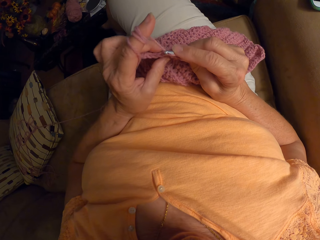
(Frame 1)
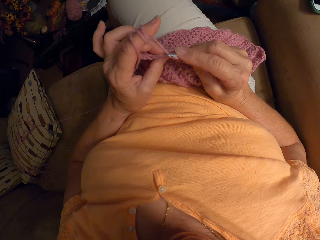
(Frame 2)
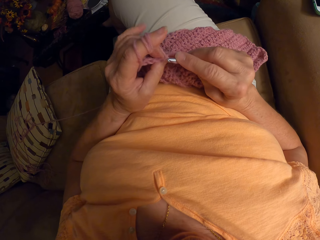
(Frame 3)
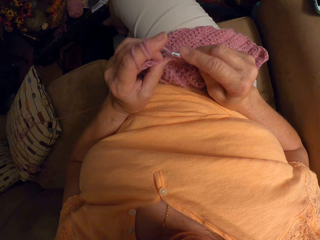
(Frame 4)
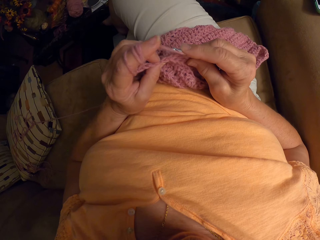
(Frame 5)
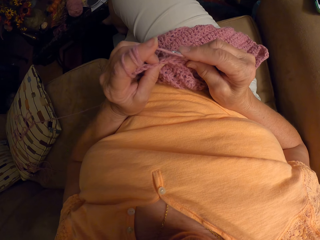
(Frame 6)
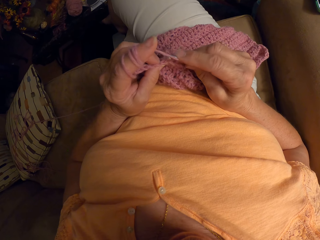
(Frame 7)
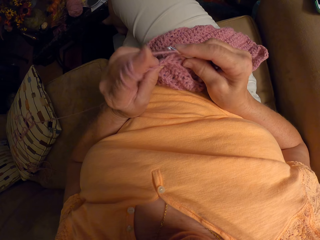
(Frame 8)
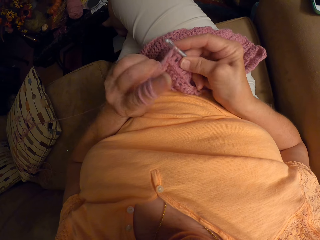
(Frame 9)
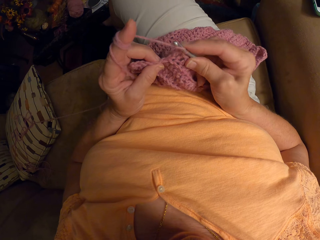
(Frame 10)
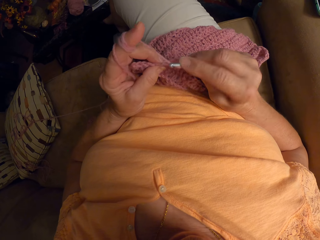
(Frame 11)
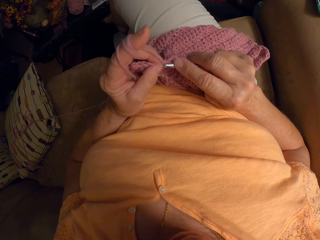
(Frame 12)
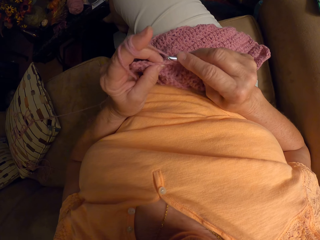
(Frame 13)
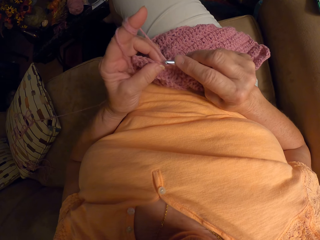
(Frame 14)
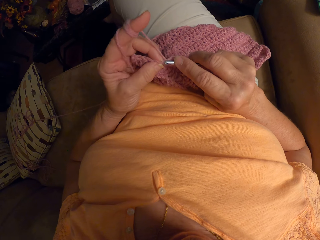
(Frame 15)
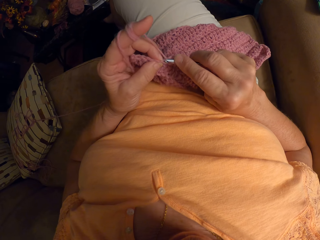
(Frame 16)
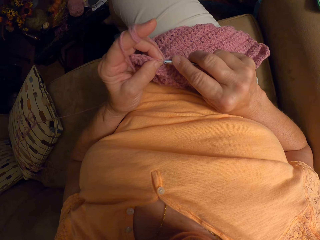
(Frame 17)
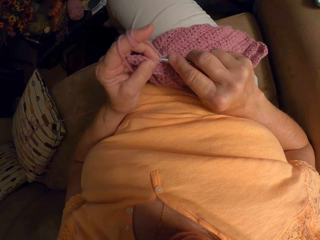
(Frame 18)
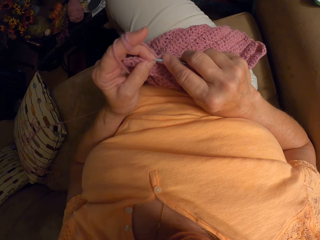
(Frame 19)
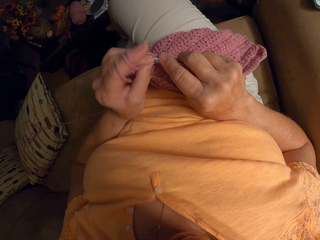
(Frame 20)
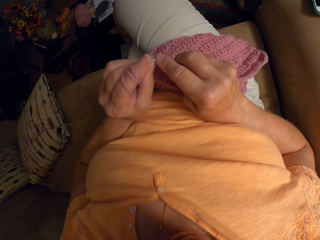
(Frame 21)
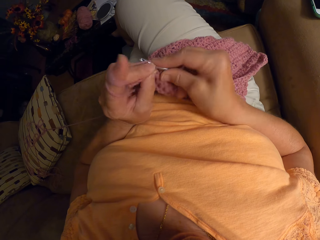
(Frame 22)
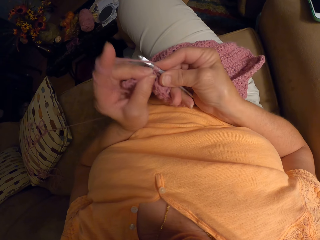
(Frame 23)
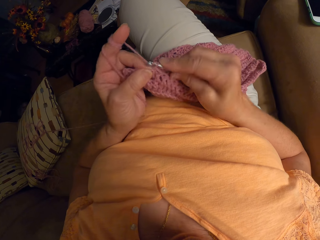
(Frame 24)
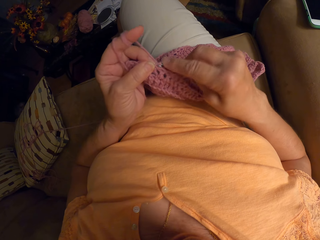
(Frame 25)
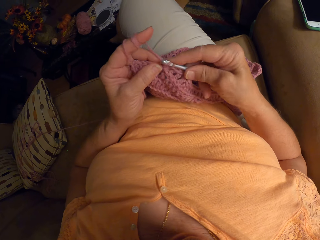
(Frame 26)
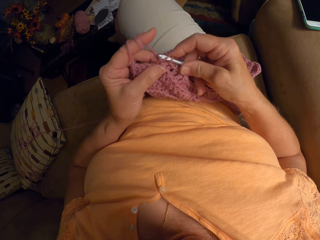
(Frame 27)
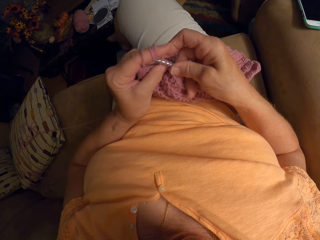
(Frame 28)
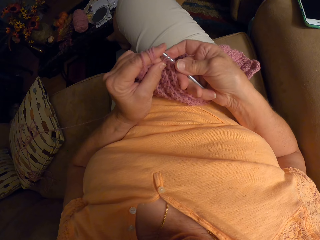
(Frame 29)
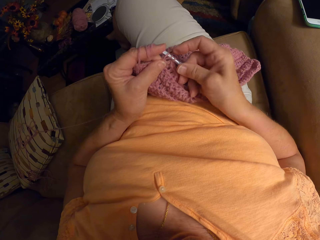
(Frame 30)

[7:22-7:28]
The camera wearer continues crocheting with the yarn.

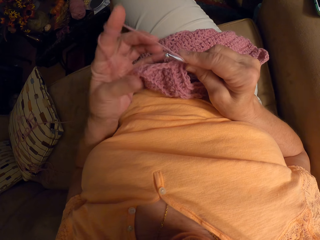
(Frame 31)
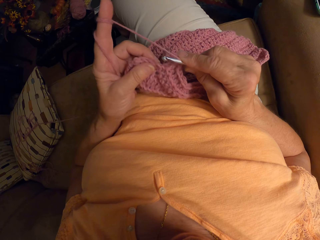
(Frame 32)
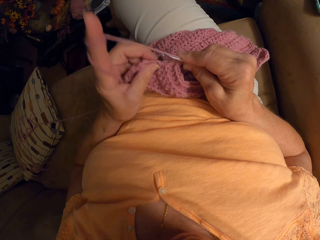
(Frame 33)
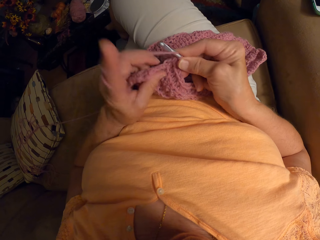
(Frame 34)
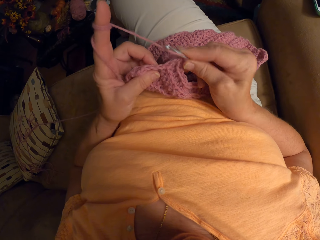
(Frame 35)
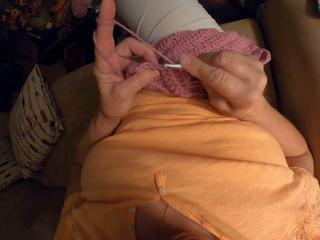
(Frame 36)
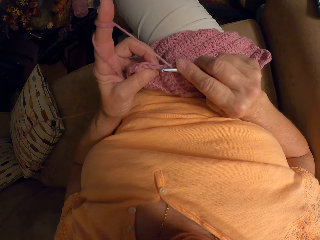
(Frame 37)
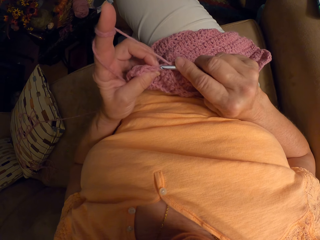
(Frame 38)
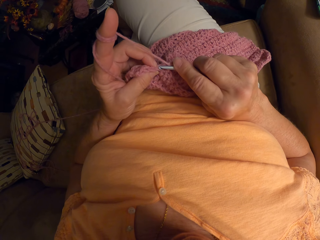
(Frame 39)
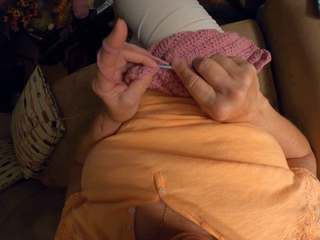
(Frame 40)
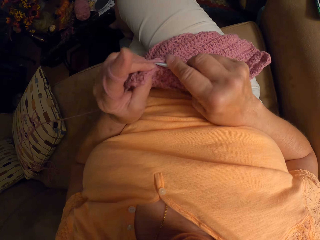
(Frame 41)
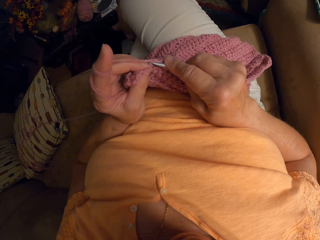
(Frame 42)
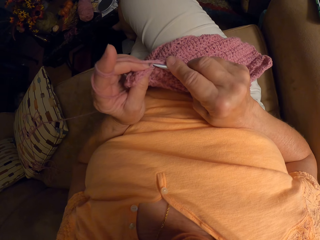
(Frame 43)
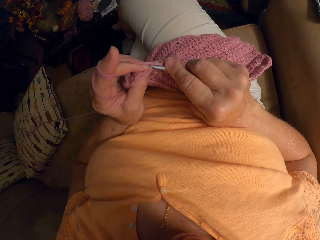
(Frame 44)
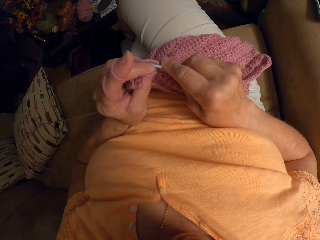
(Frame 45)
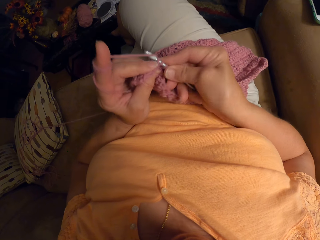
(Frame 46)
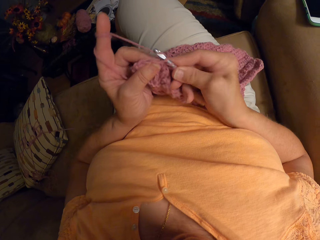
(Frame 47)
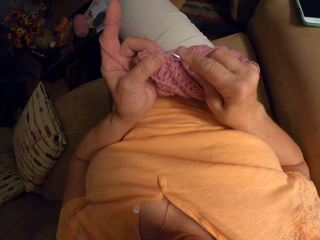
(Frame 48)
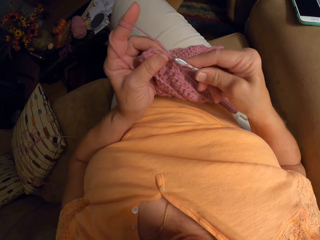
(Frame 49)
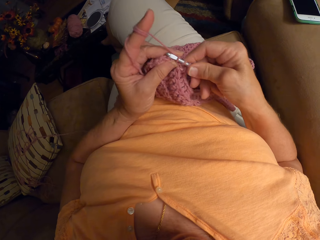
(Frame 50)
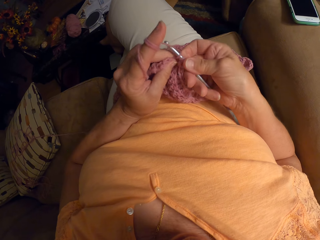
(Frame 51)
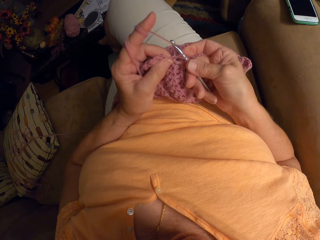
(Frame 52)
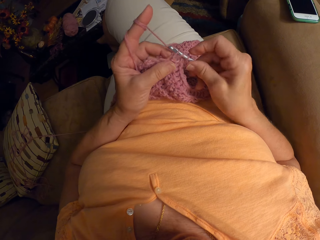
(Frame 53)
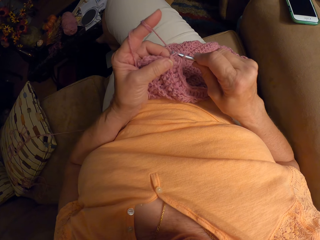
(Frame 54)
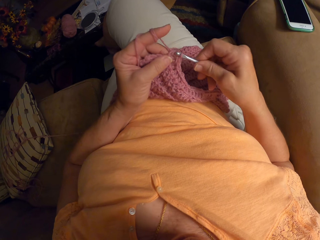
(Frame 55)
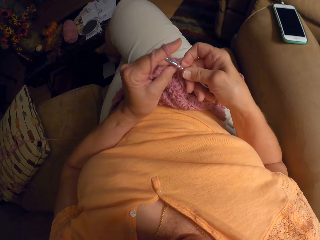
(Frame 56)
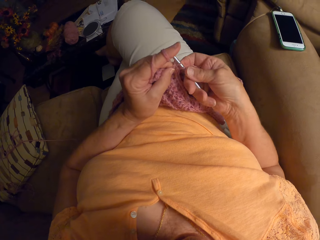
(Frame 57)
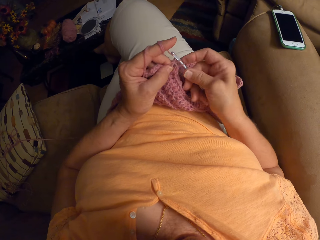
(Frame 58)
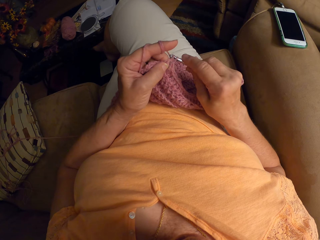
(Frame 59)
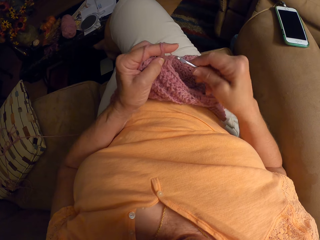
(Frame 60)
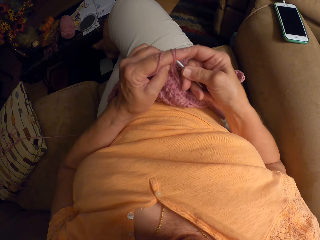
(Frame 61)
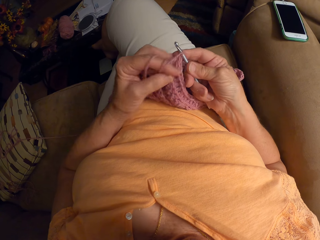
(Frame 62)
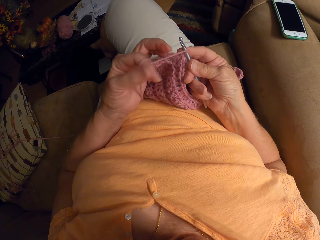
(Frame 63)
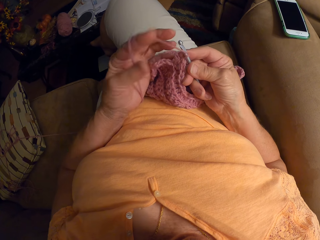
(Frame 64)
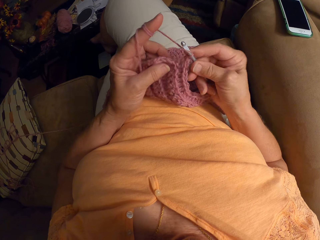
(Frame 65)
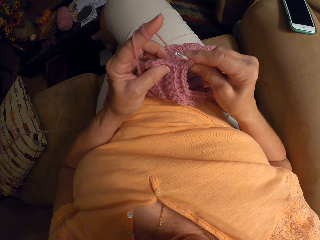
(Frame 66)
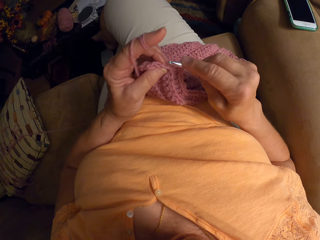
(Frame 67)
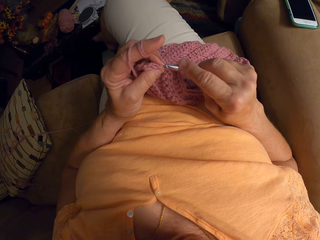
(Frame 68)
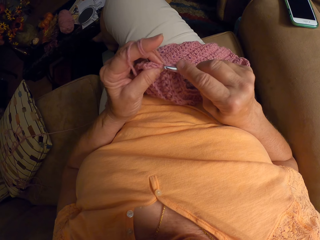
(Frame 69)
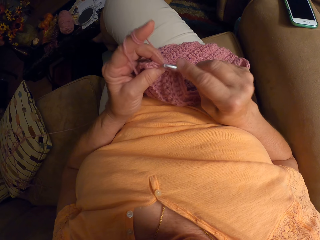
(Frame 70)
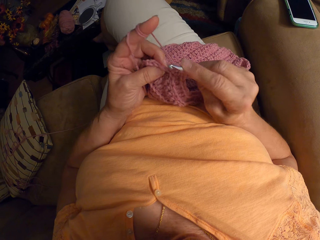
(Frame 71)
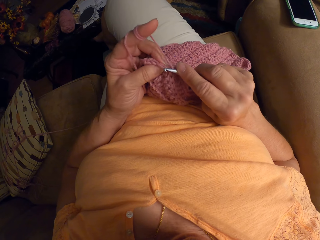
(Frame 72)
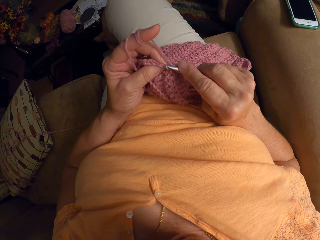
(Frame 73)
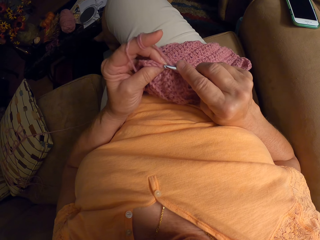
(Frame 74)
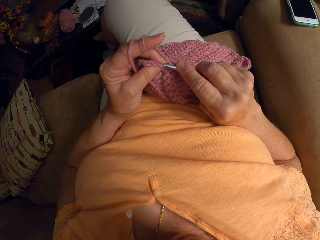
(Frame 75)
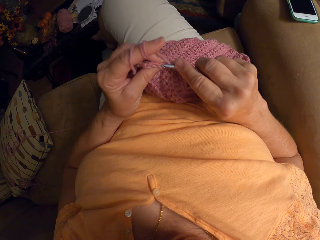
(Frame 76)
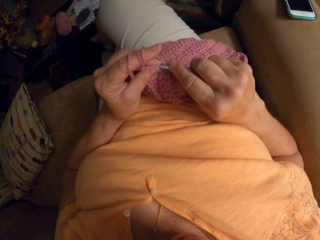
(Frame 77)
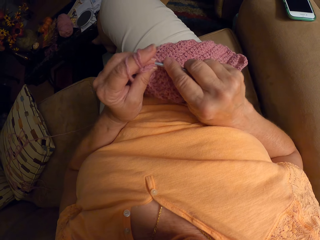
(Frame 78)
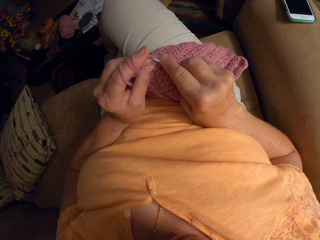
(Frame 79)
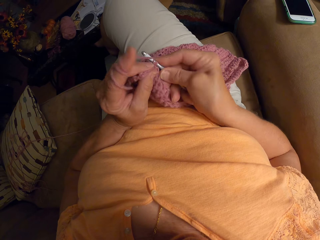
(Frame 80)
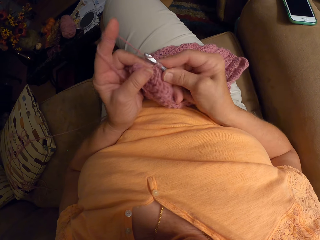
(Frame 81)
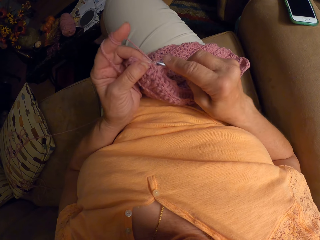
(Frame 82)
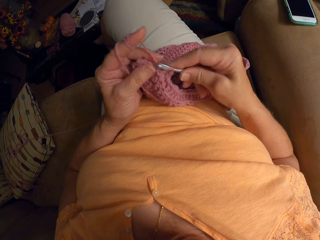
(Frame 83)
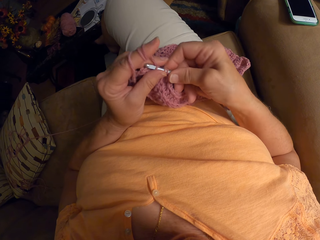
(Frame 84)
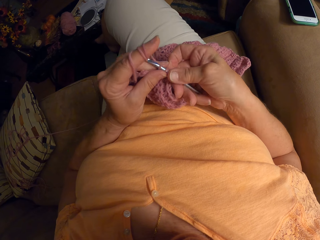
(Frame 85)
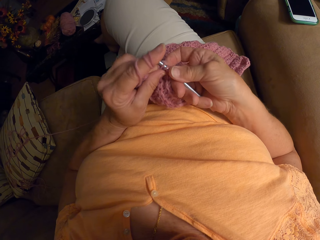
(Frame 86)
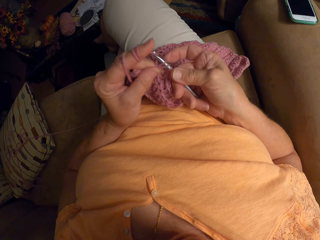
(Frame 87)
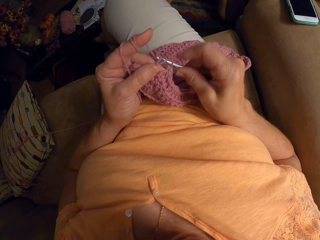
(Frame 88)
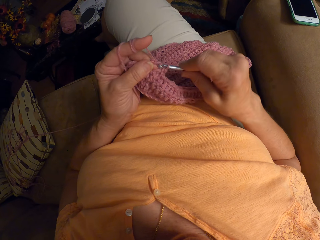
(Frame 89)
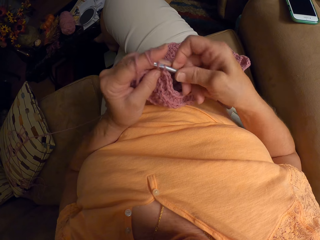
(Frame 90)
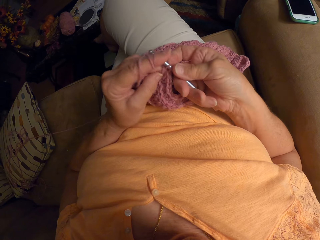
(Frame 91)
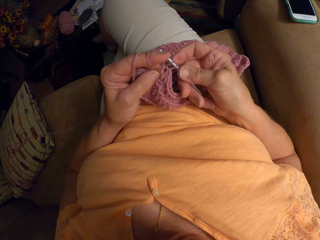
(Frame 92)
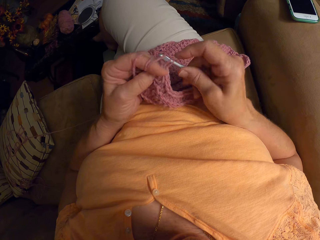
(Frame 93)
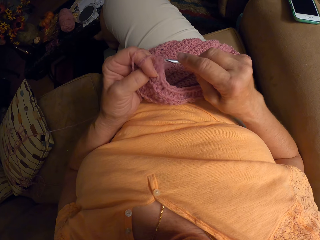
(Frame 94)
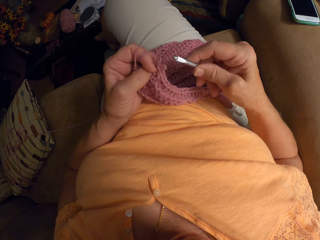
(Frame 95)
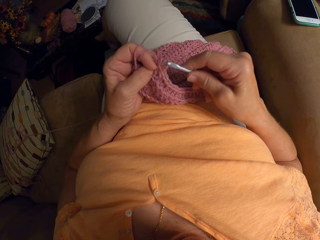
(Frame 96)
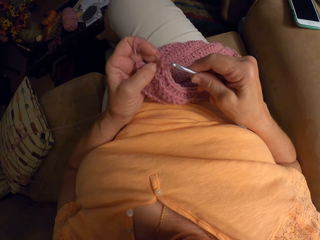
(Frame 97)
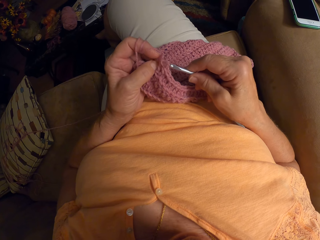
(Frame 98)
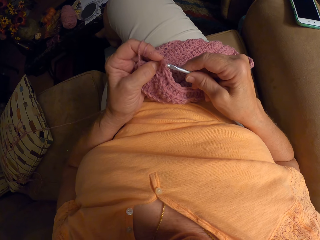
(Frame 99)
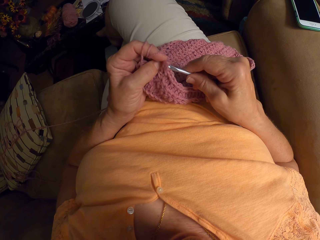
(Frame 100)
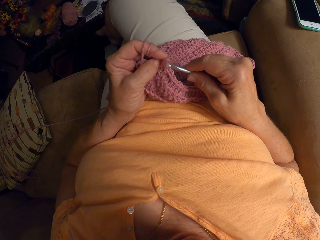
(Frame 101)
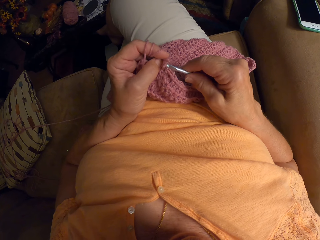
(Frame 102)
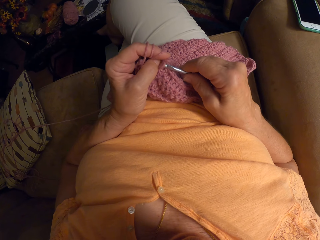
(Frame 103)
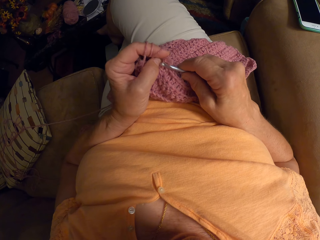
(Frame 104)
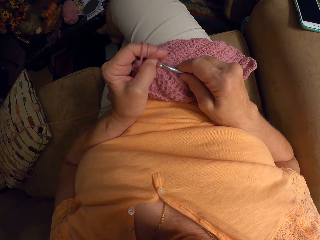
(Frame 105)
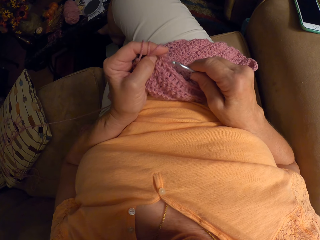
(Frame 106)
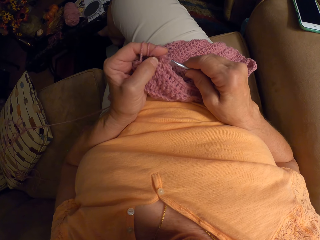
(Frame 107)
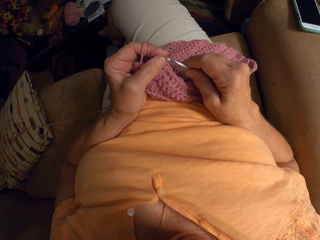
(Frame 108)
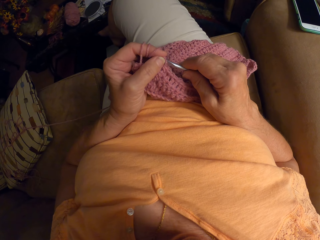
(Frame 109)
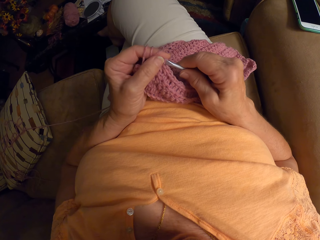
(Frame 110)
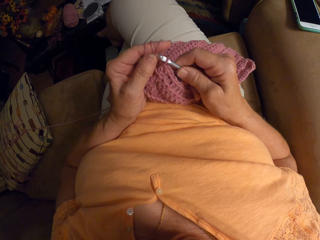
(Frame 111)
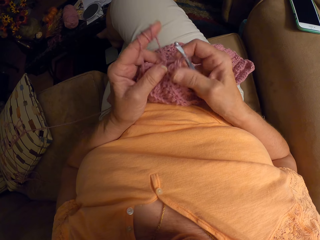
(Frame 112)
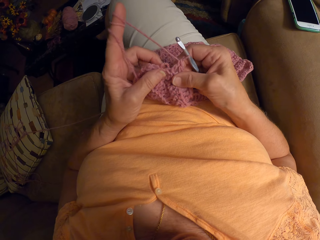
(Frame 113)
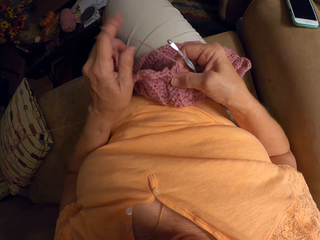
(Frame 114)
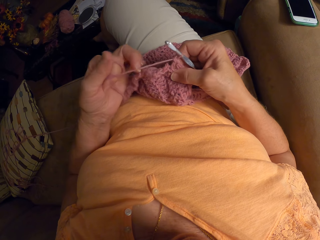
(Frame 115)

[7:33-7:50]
The camera wearer knits a garment using a knitting needle.
